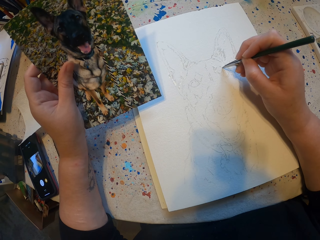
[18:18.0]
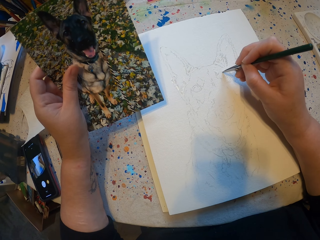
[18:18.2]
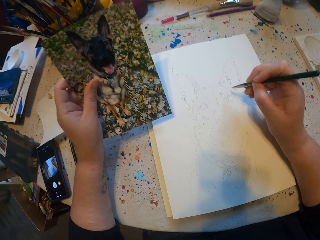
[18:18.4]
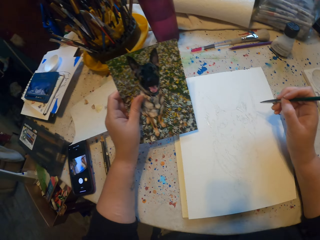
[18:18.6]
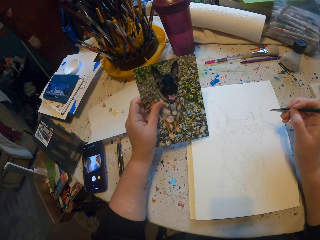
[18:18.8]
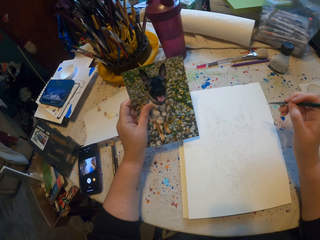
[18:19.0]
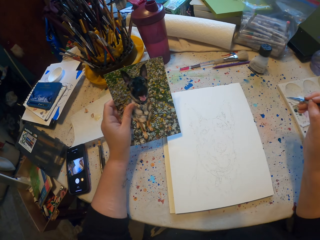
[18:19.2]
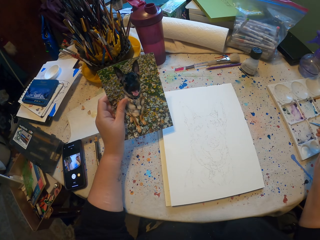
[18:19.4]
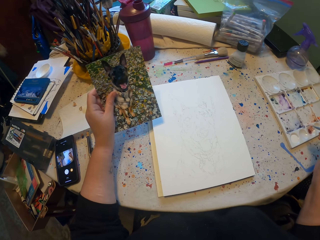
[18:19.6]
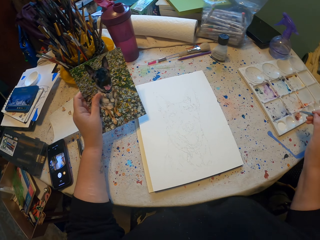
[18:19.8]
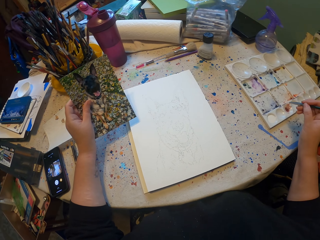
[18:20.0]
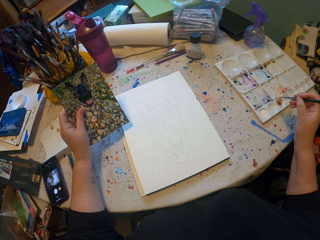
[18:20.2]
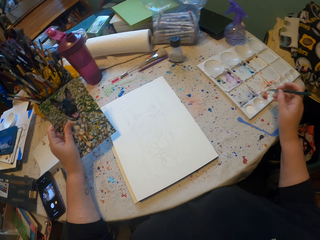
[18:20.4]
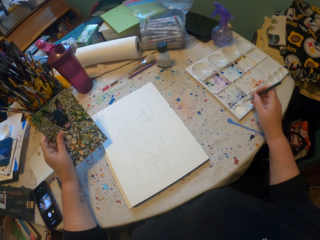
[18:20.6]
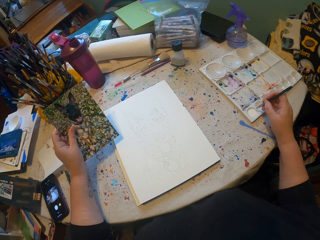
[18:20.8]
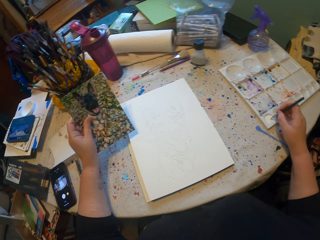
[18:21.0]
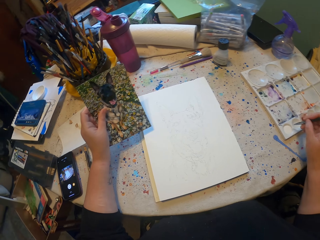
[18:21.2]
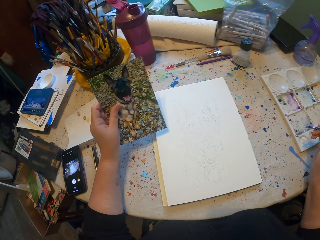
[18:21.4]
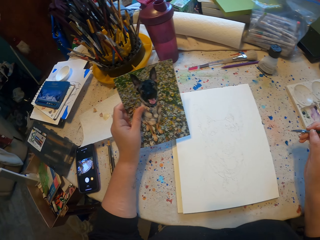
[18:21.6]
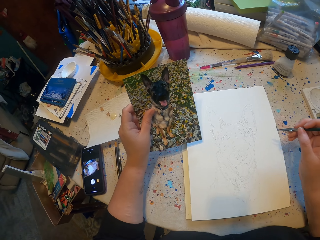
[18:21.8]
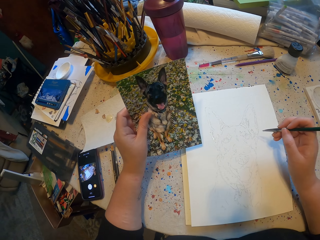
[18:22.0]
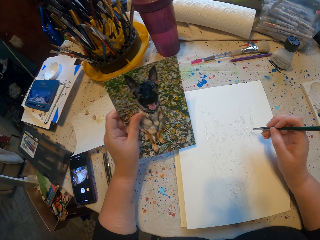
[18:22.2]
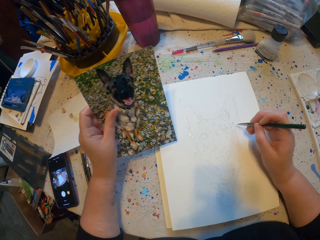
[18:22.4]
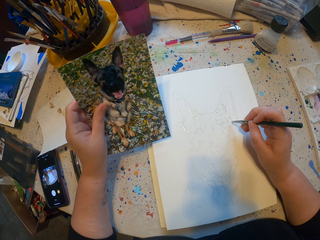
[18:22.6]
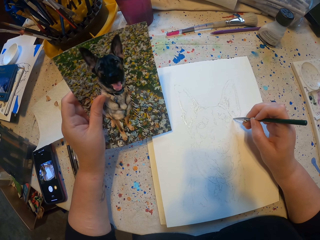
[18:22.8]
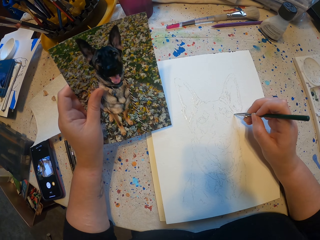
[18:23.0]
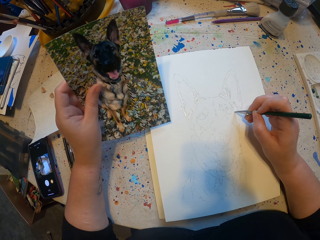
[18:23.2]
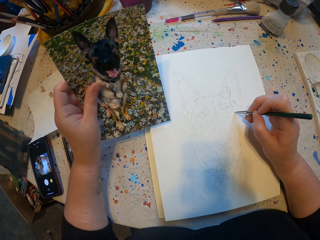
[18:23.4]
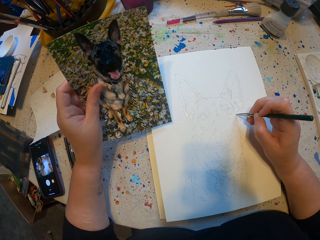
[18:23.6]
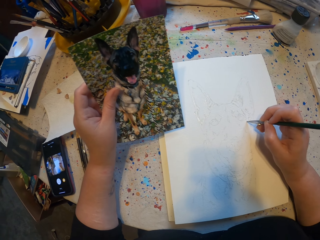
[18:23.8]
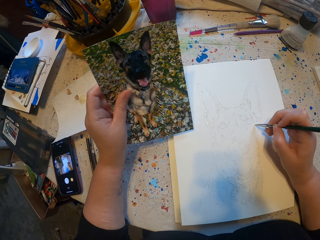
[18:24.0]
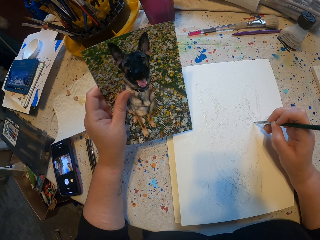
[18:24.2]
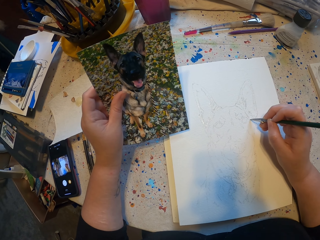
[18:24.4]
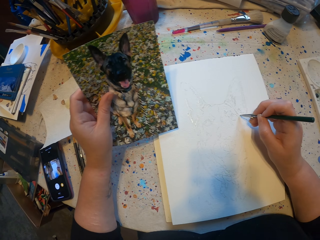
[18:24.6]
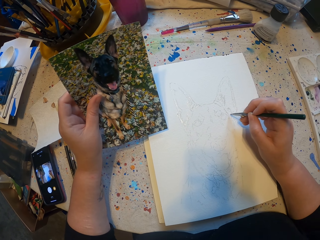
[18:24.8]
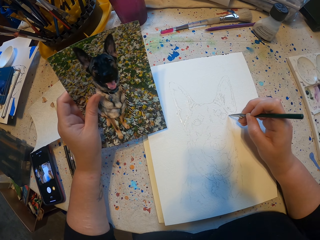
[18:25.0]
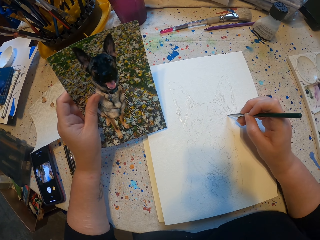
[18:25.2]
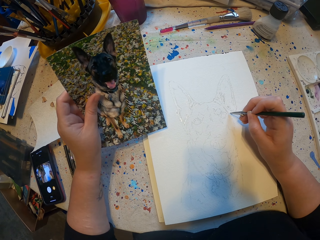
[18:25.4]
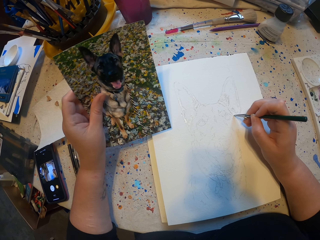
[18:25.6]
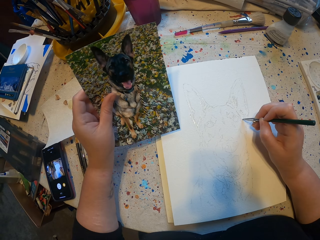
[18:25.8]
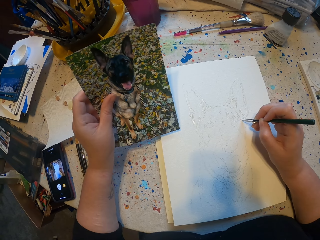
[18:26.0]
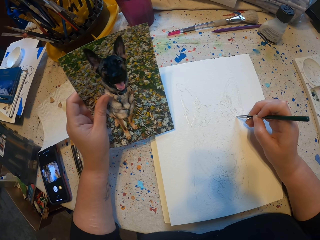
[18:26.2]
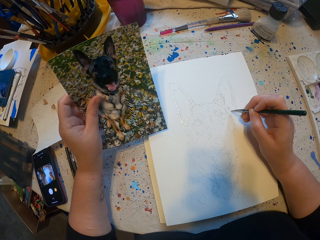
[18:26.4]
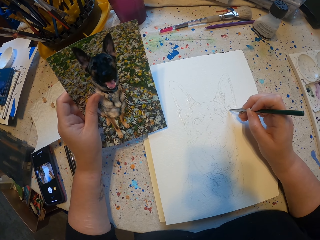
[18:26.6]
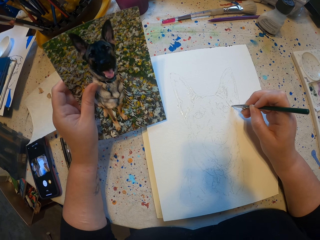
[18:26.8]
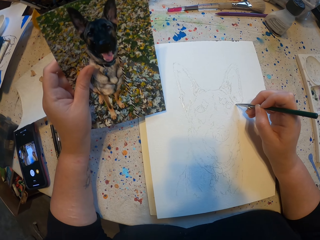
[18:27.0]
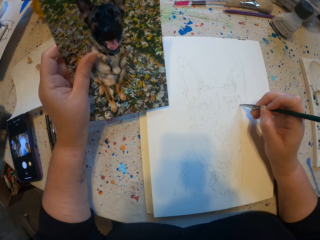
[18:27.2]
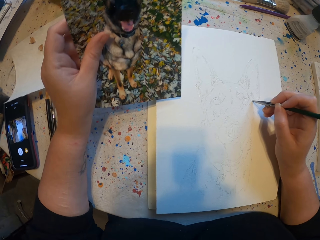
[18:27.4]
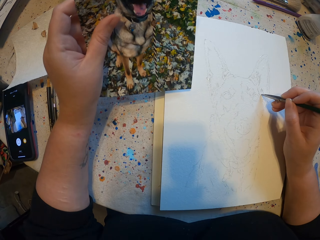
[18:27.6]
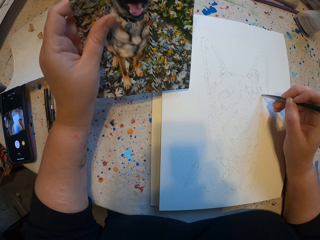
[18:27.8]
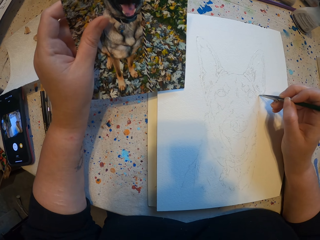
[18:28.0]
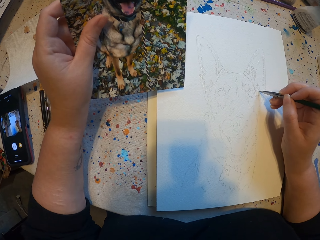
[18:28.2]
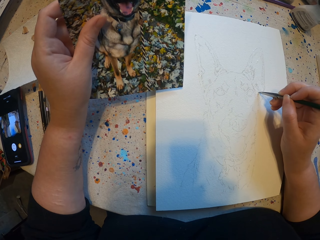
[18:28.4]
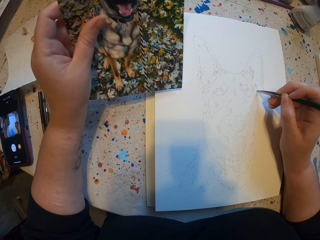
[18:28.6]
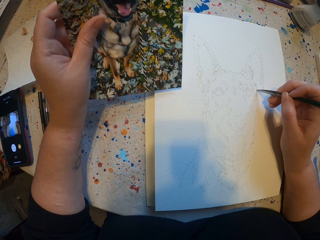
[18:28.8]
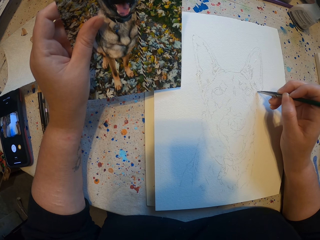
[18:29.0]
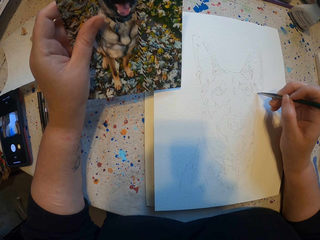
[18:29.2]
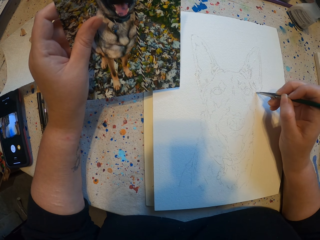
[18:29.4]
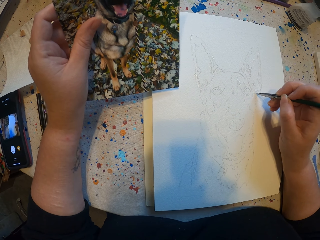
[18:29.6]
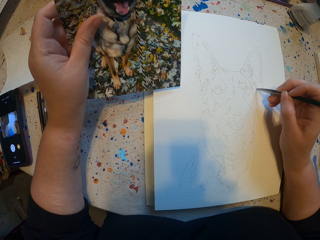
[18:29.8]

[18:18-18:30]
The camera wearer rubs a brush on a paint. They sketch on a sketch book.

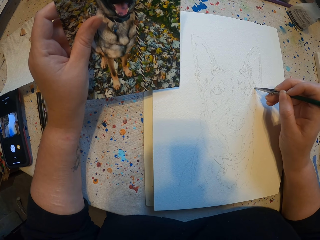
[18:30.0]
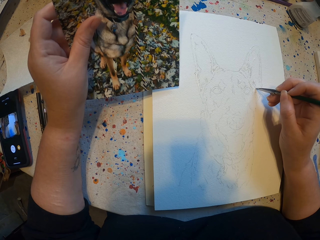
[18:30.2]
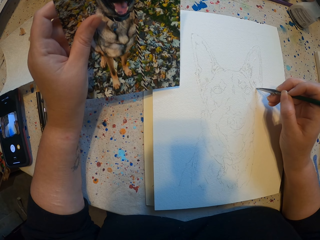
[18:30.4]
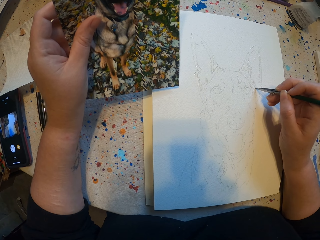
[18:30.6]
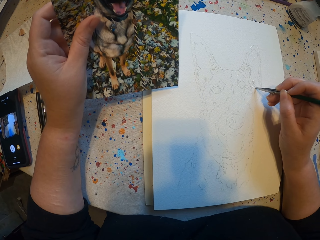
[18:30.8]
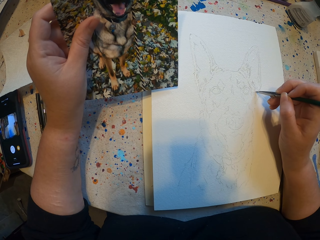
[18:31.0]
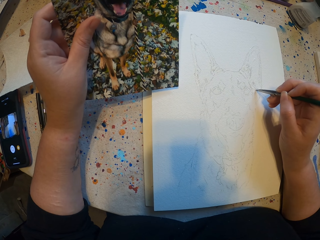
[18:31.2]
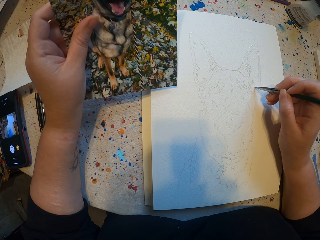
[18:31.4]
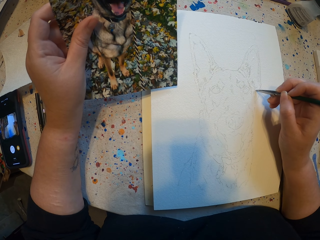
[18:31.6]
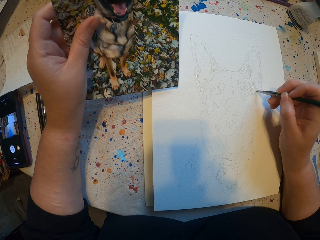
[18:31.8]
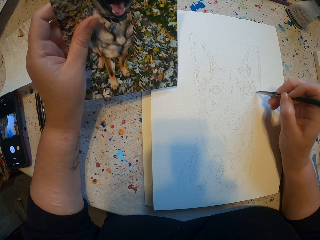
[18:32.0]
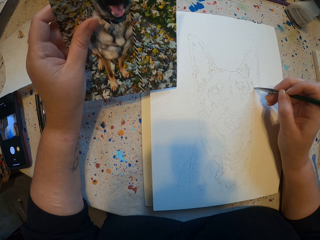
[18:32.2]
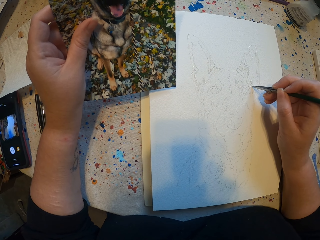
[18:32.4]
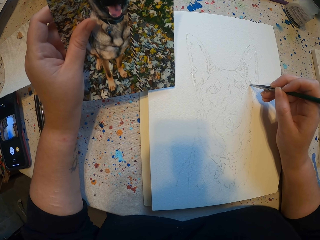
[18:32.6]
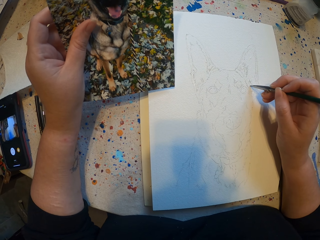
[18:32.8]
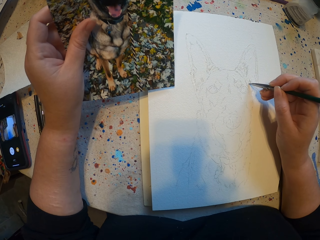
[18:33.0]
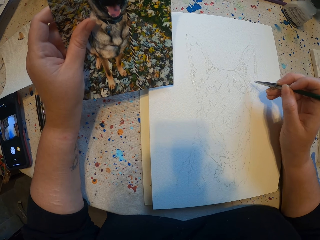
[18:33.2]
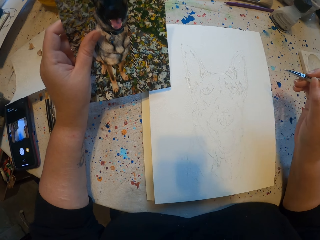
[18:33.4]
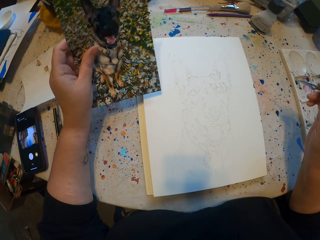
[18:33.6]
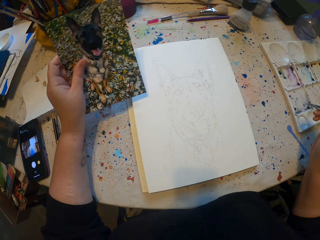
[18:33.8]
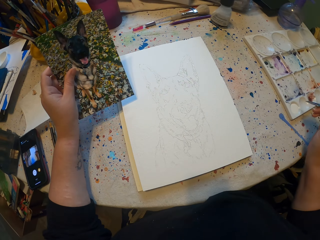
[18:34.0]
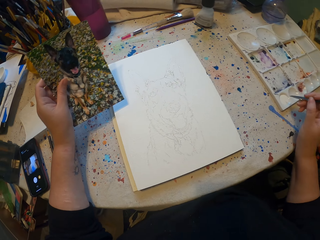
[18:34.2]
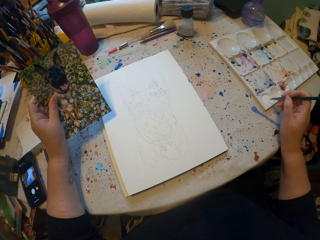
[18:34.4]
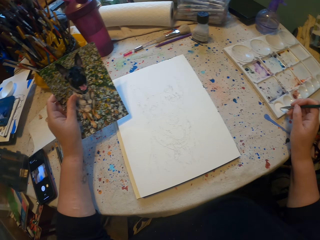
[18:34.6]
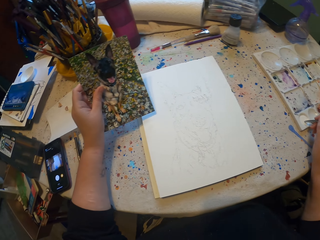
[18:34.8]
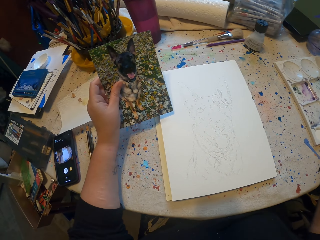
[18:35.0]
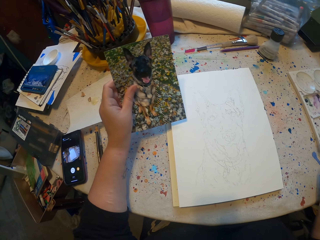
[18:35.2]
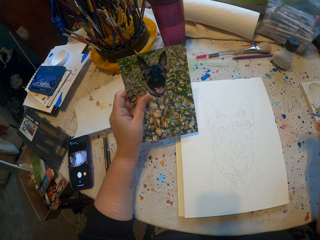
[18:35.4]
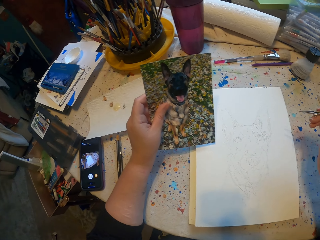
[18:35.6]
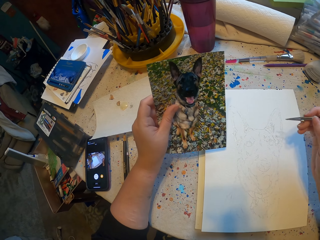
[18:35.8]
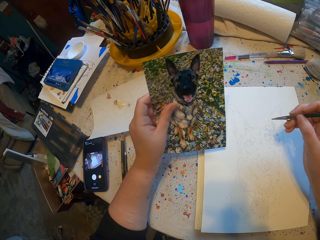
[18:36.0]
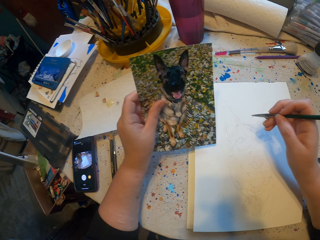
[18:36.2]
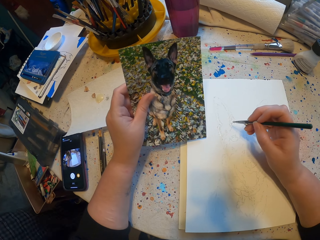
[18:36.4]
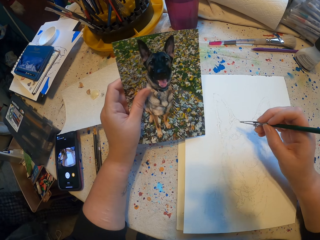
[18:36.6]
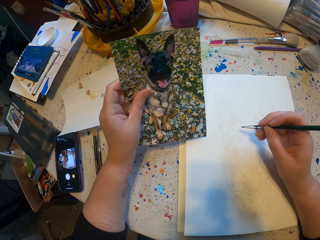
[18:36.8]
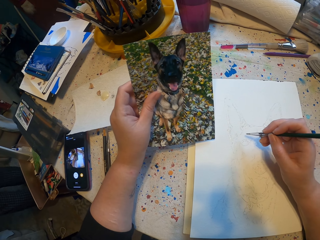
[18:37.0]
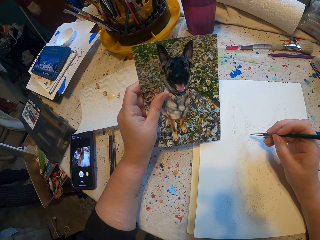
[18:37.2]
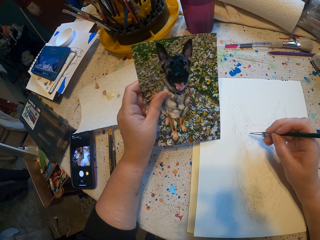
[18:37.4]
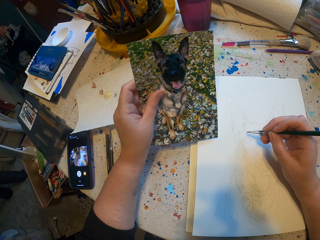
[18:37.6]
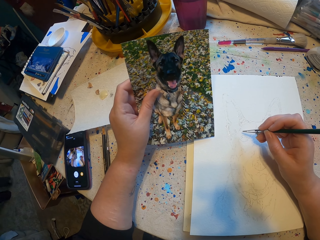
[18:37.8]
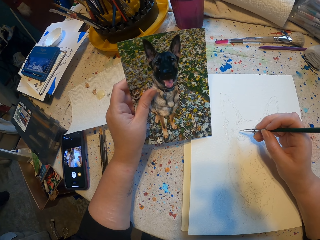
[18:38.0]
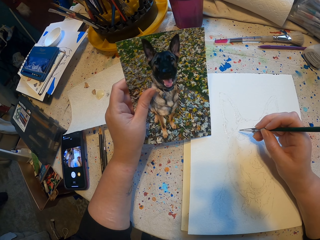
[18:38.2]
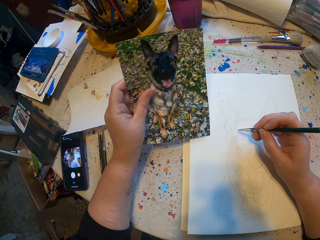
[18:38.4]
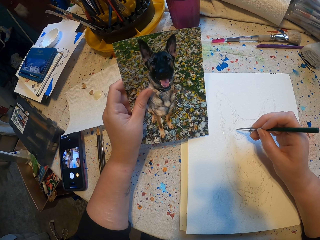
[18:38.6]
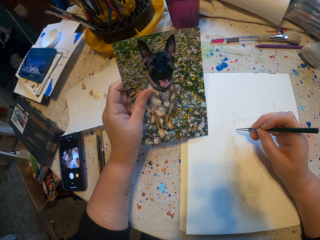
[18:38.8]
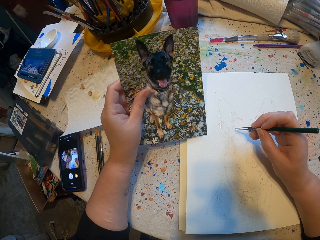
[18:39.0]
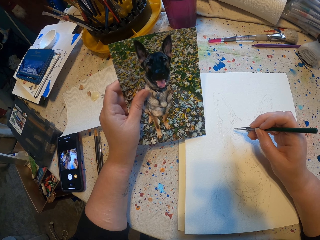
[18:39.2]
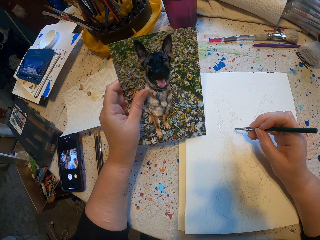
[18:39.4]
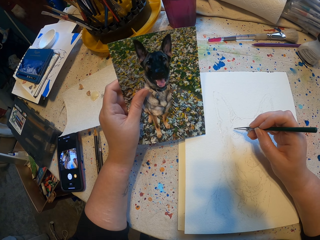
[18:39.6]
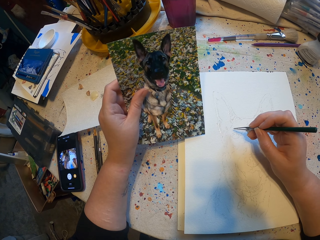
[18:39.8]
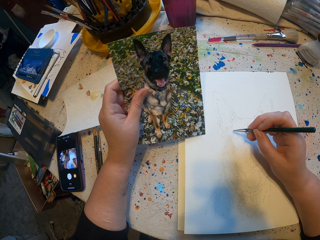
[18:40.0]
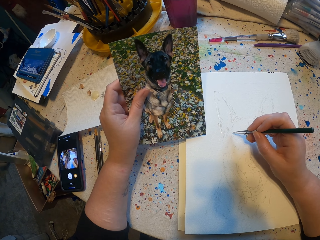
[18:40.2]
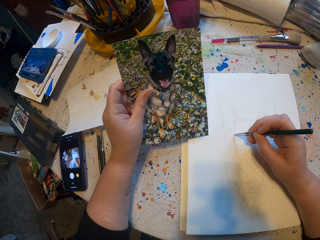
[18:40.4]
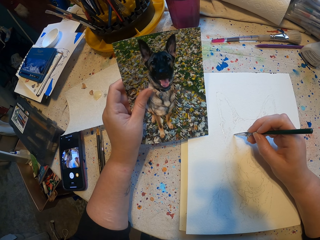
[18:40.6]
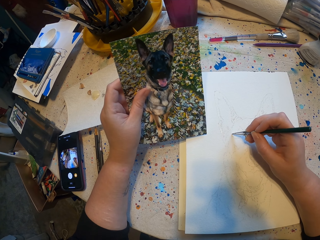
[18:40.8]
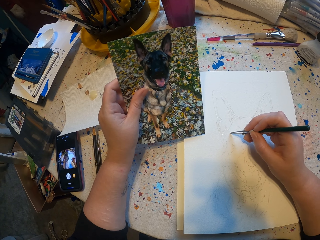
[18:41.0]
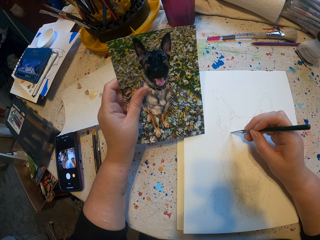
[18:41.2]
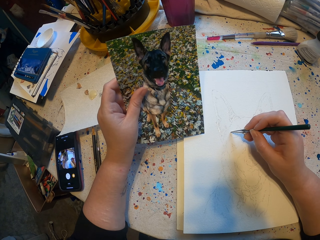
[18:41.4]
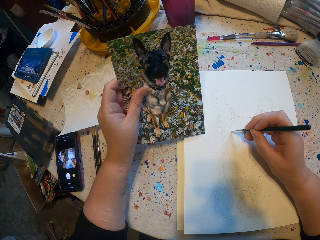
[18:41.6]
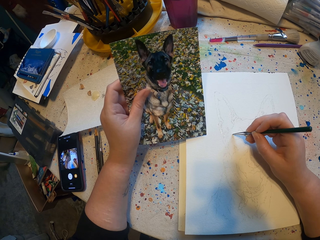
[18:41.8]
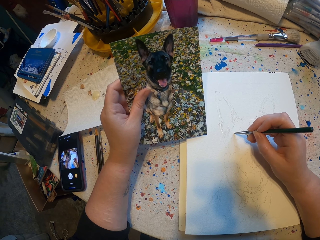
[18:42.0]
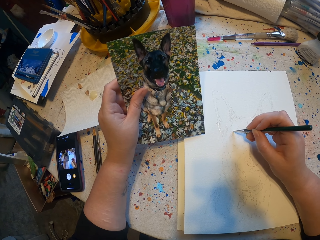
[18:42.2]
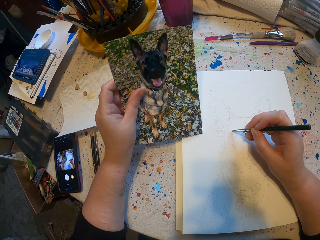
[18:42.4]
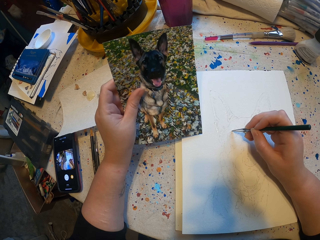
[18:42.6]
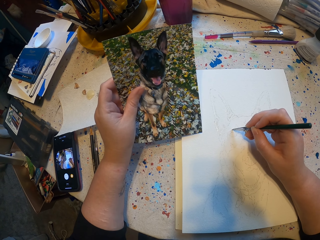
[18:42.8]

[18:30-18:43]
The camera wearer rubs a brush on a paint. They sketch on a sketch book. They draw.
